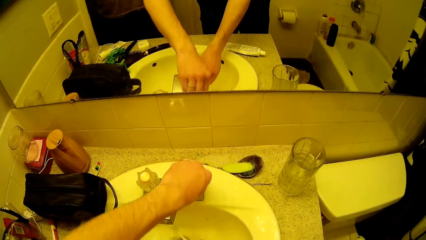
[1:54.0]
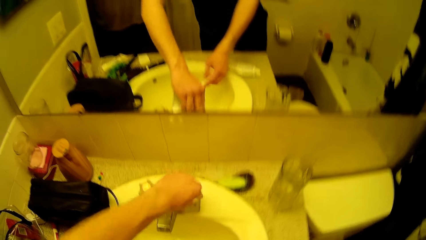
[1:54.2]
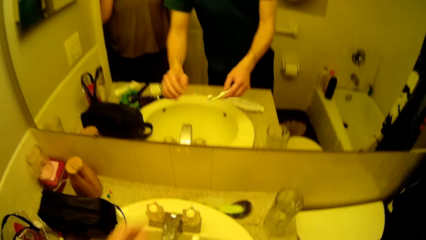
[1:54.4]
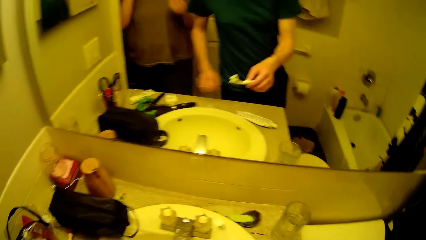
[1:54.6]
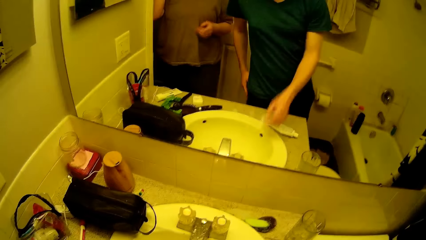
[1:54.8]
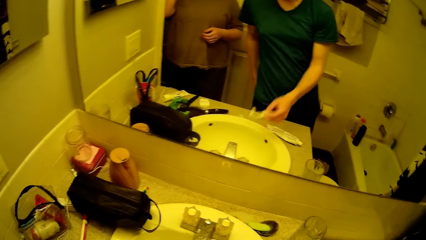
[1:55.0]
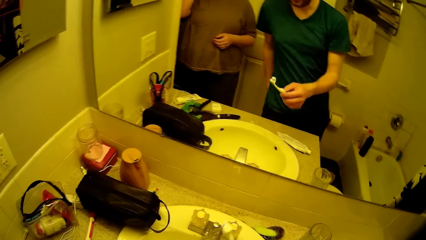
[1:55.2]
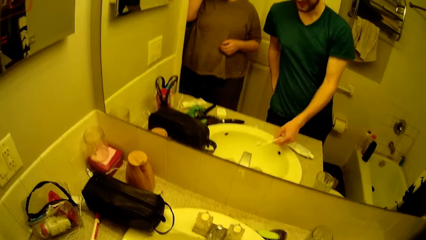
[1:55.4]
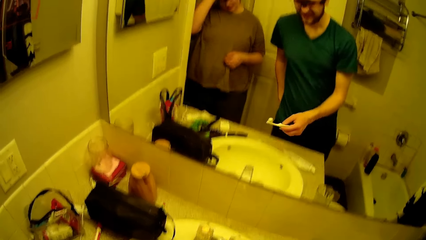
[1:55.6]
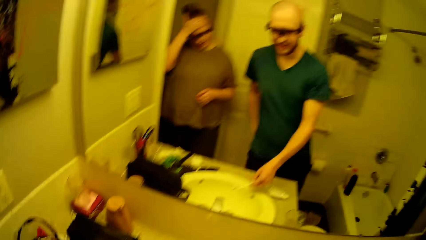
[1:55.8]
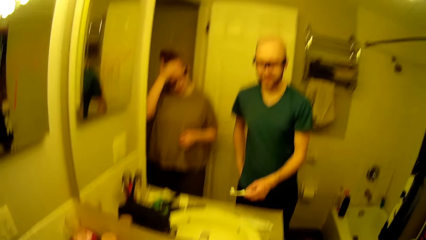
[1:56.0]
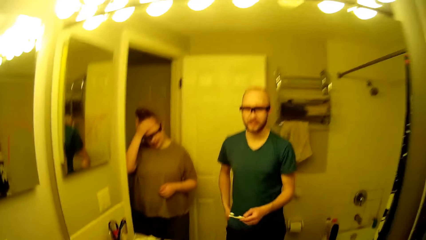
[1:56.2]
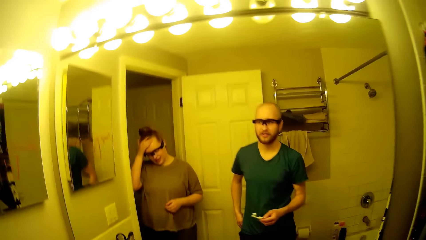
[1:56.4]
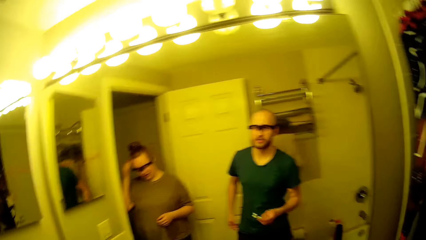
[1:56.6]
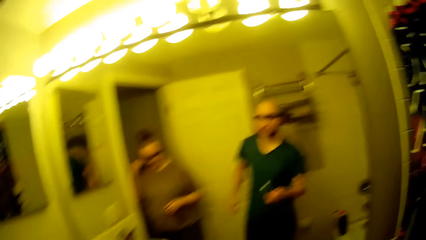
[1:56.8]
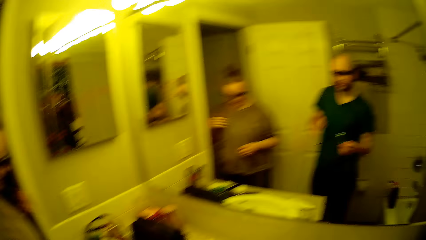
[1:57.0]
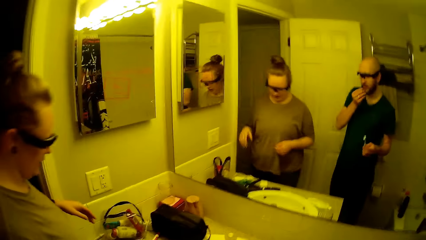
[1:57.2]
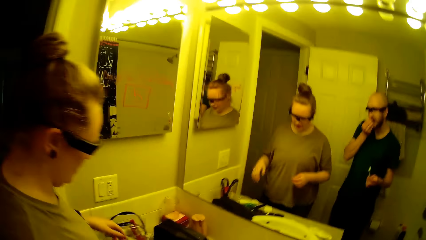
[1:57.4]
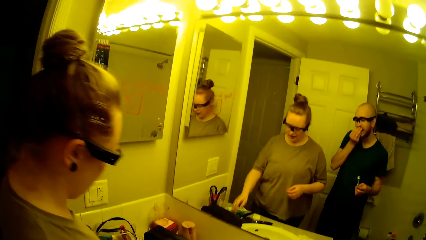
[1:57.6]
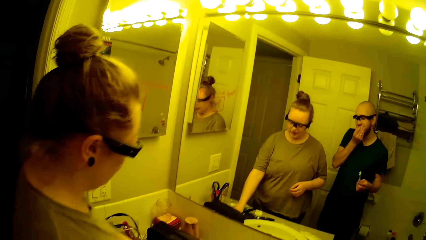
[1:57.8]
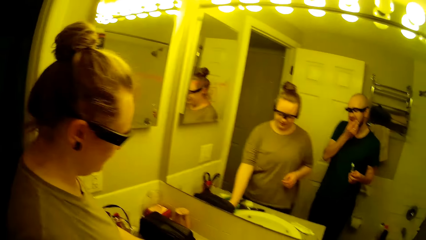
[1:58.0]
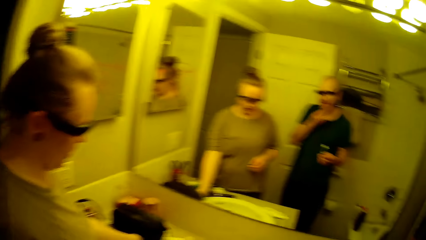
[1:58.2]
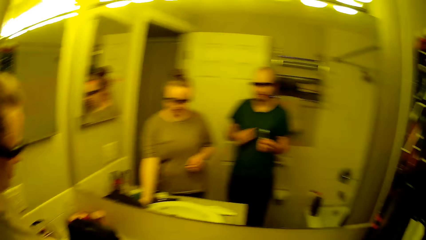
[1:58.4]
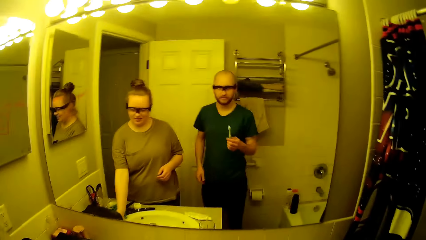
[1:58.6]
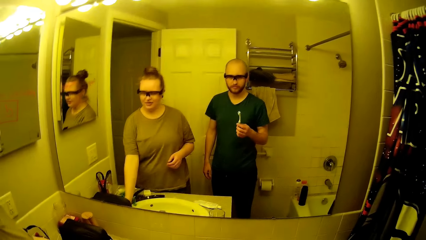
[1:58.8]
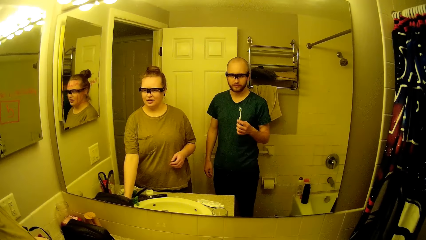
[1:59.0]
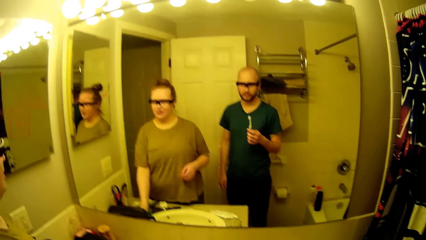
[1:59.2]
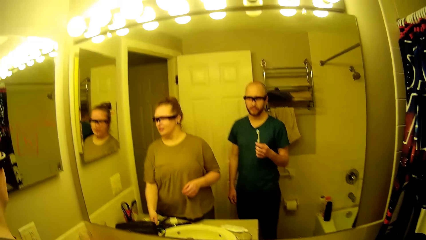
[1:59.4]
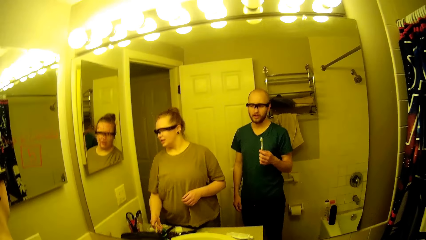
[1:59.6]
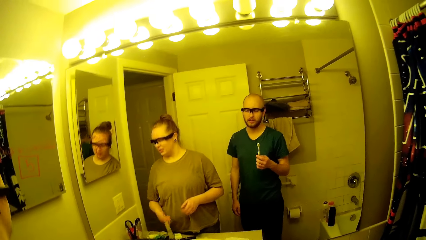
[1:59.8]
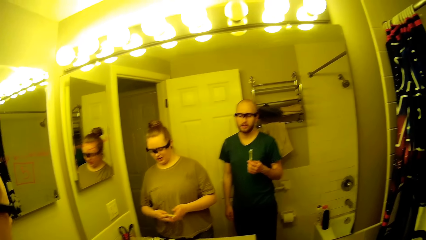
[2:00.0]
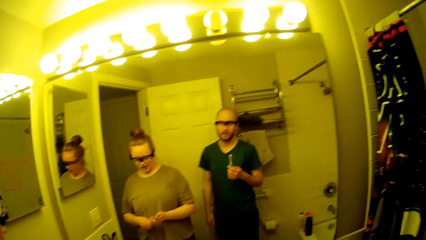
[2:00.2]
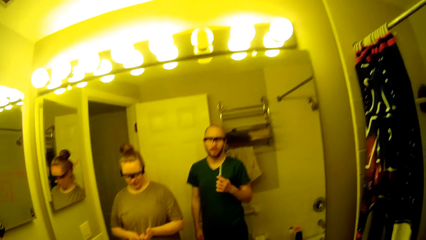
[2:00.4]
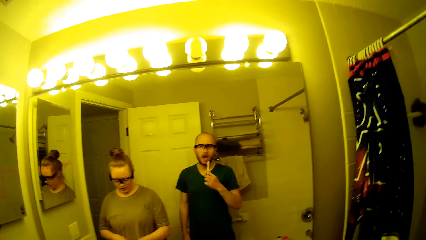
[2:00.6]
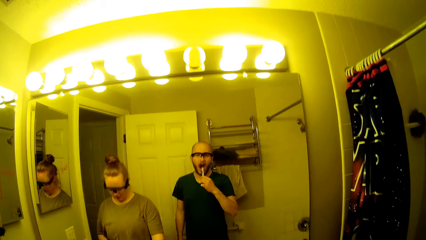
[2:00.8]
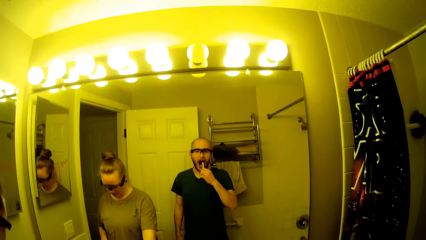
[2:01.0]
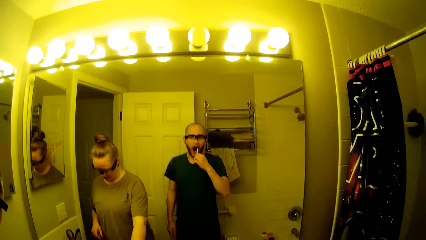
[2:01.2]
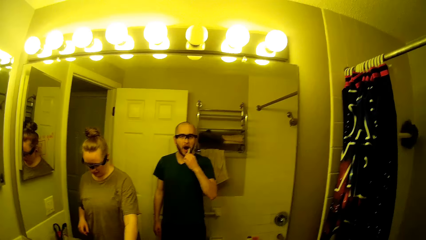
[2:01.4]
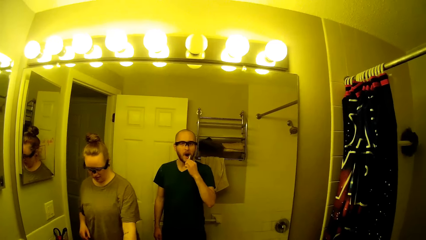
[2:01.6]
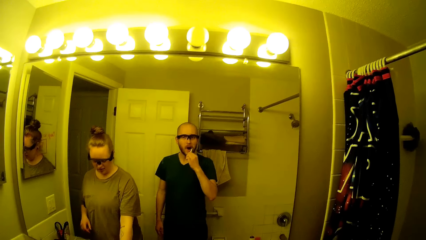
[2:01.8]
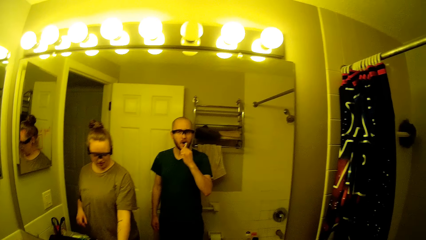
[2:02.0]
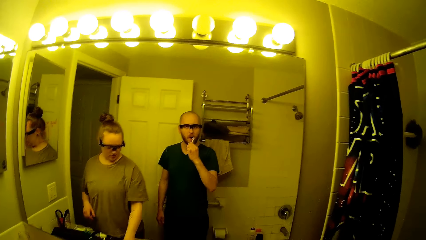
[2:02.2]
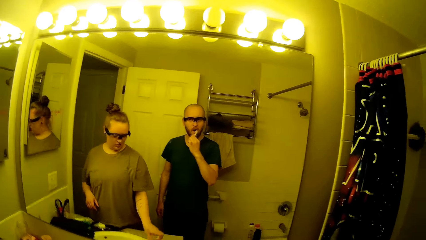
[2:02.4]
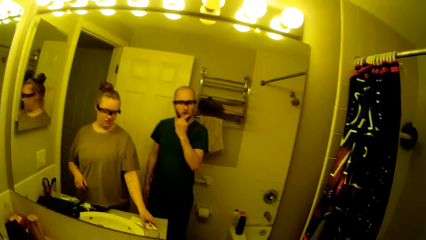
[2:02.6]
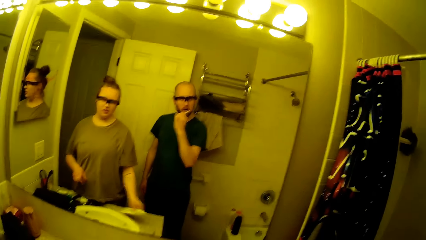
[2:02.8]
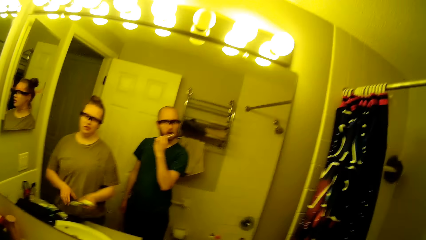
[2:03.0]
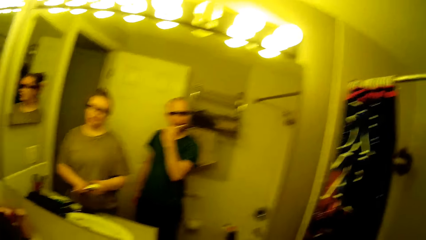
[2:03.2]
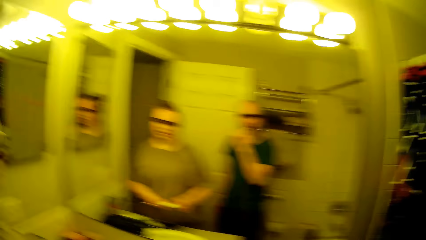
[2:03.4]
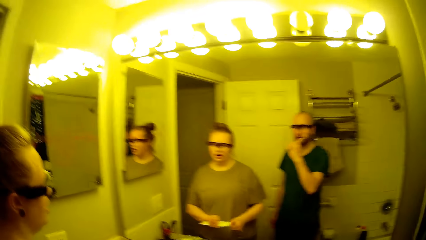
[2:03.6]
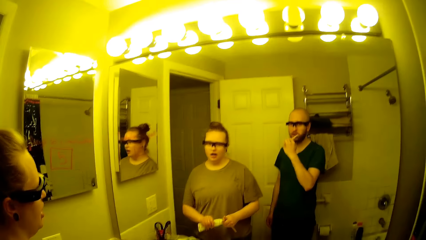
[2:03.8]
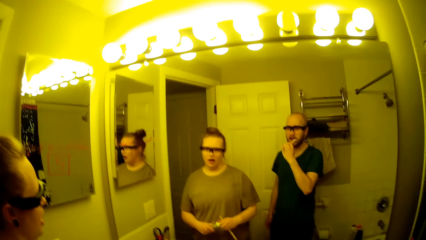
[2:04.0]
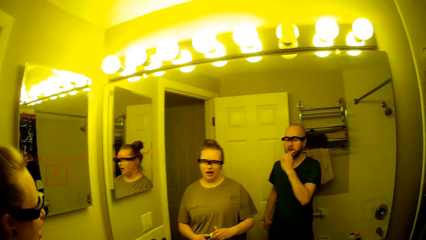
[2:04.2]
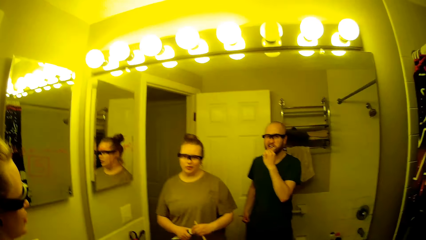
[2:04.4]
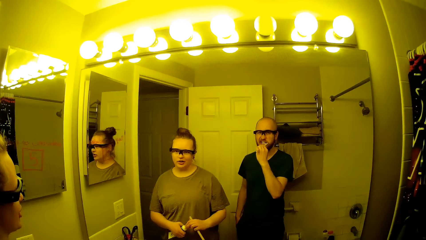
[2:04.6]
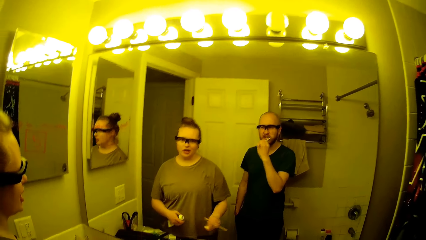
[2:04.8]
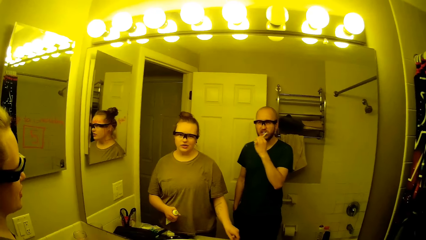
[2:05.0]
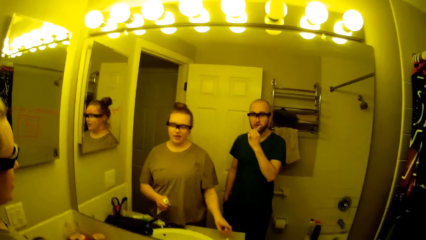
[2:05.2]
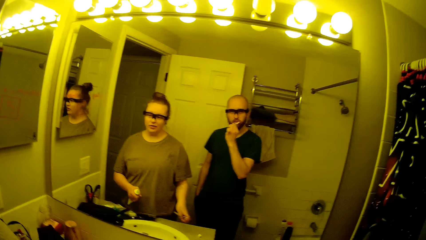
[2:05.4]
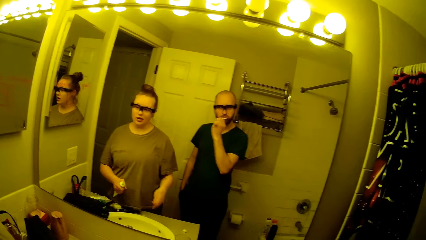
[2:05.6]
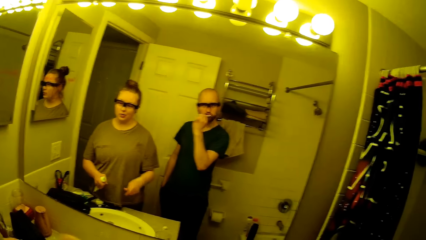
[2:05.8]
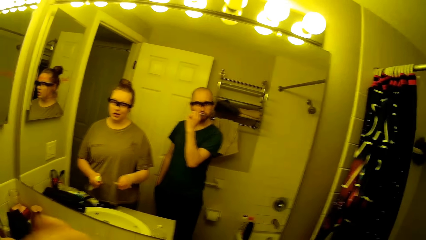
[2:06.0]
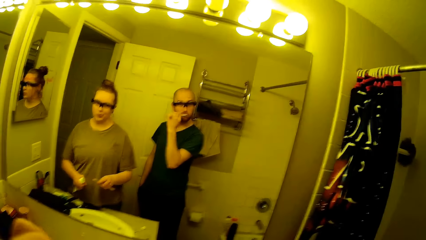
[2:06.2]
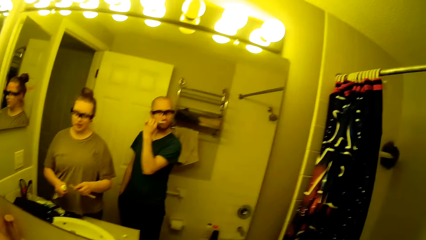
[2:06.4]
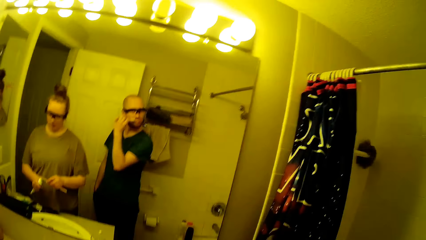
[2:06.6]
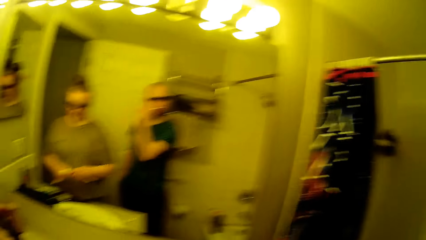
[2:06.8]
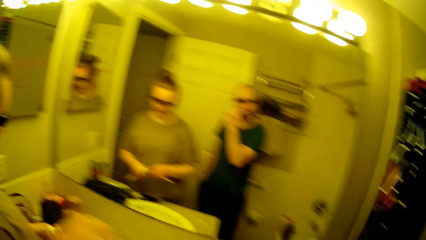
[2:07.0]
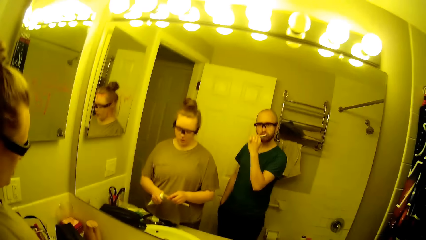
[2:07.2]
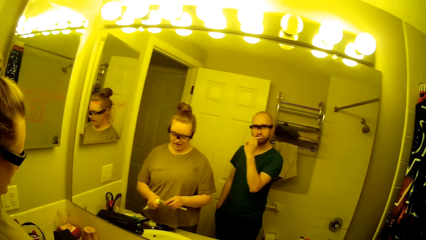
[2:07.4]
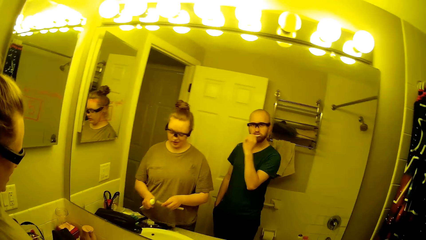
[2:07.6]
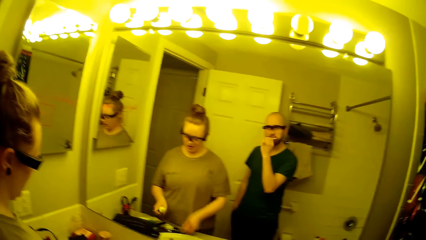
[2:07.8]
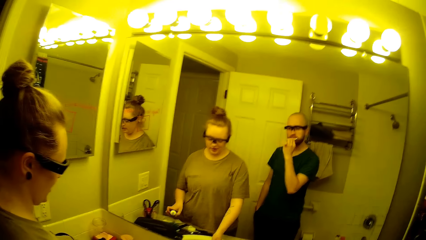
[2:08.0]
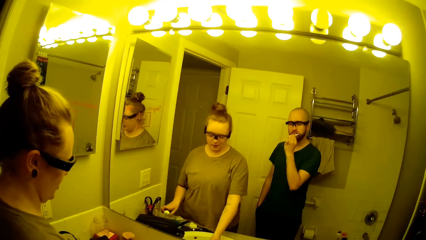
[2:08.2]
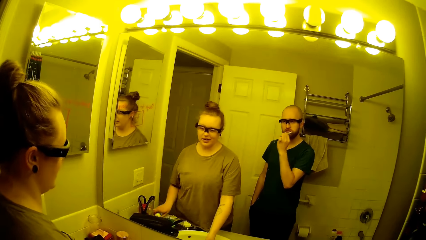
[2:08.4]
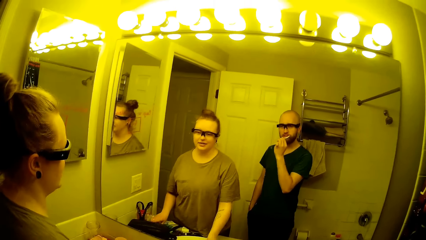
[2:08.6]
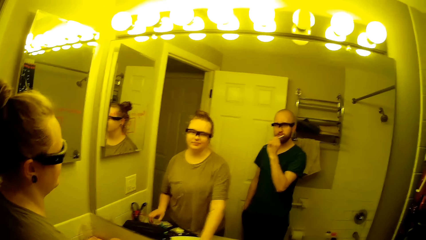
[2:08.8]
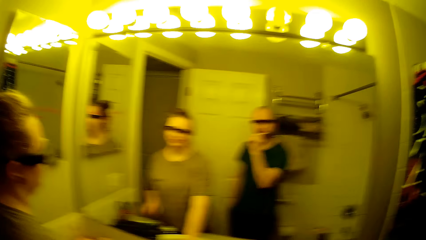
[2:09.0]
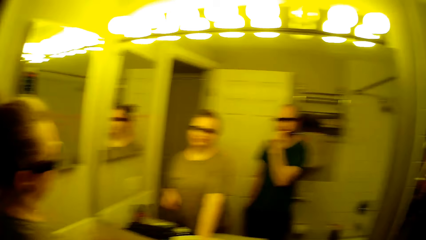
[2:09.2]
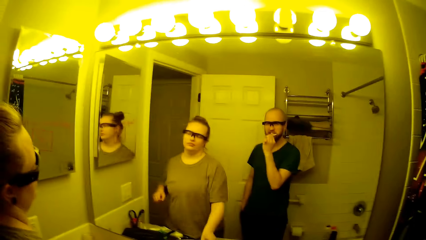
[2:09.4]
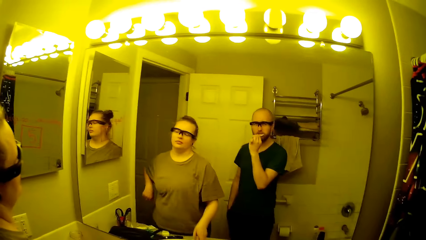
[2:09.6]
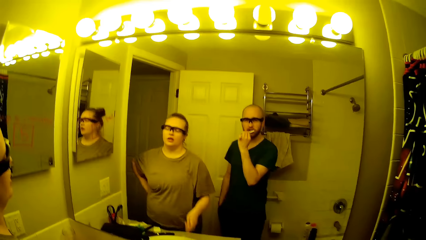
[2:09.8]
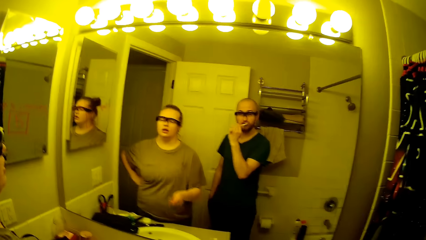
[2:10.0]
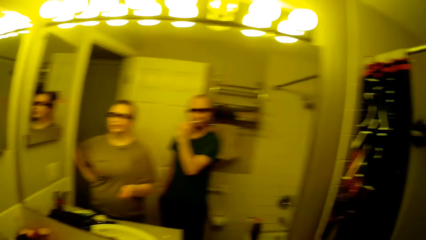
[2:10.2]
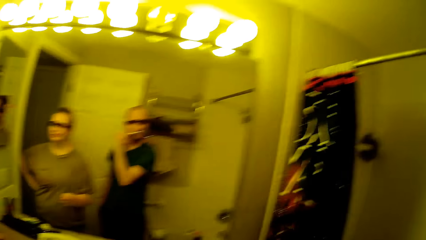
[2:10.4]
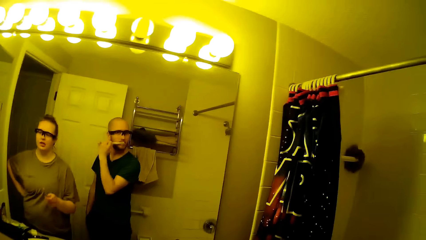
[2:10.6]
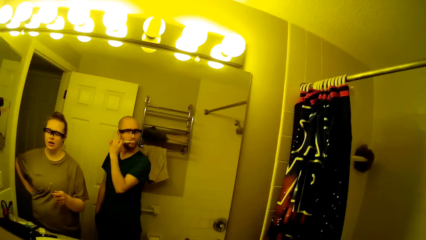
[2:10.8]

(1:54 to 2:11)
The camera wearer puts the brush in tap water. He closes the toilet sink tap with his left hand. He shakes off water from the toothbrush in his right hand. He touches his mouth with his left hand. The woman picks a toothbrush from the toilet sink with her left hand. The camera wearer puts the toothbrush in the mouth. He brushes his teeth with the toothbrush in his right hand. The woman picks the toothpaste tube from the toilet sink with her left hand. The woman opens the lid of the toothpaste tube in her left hand with her right hand. The woman places the lid of the toothpaste tube on the toilet sink with her right hand. The woman places the toothpaste in her left hand on the toilet sink.
